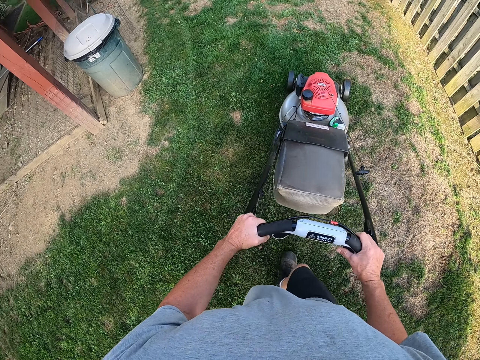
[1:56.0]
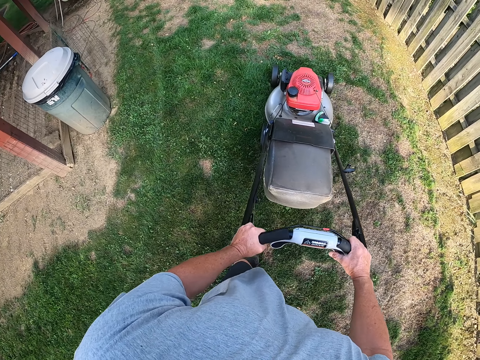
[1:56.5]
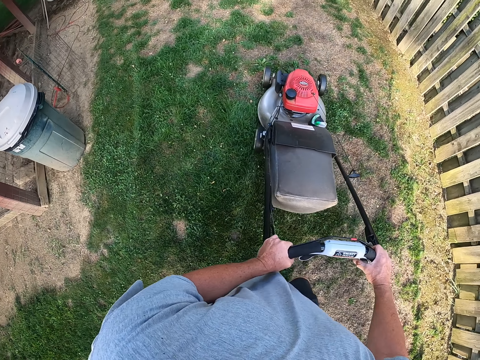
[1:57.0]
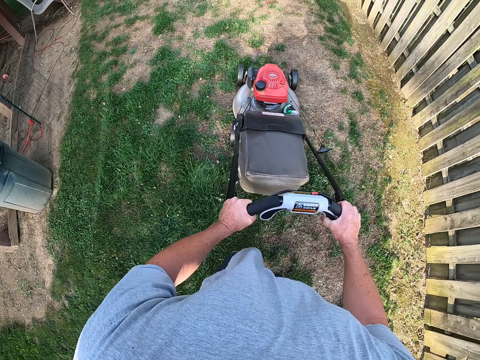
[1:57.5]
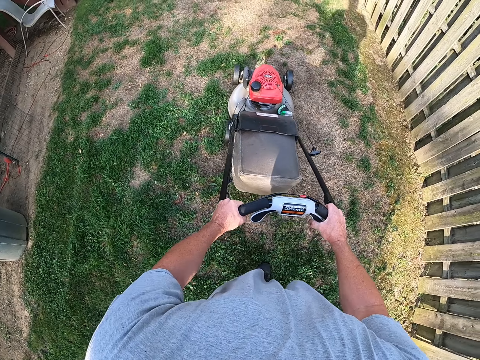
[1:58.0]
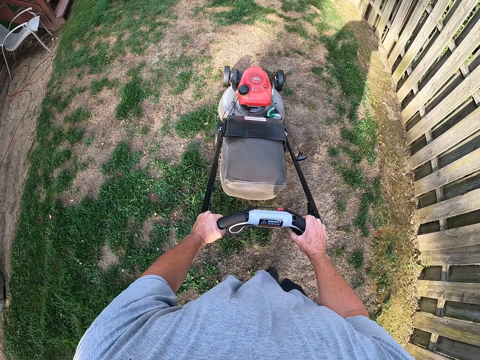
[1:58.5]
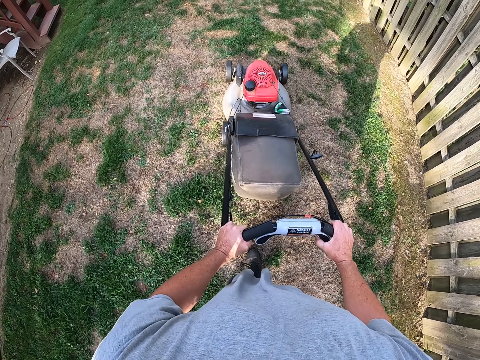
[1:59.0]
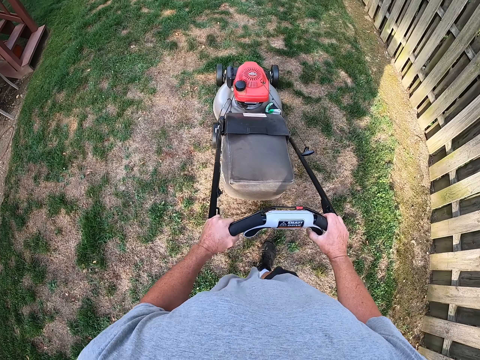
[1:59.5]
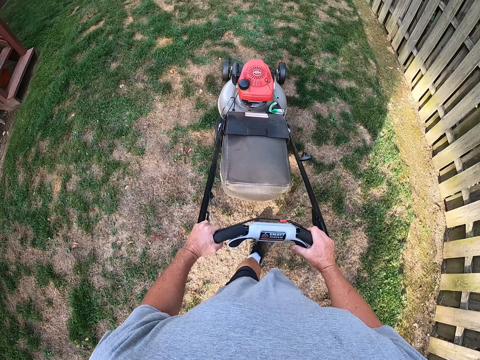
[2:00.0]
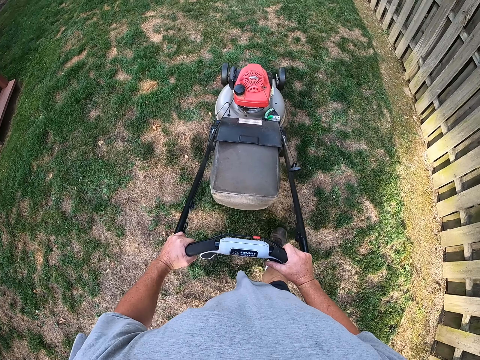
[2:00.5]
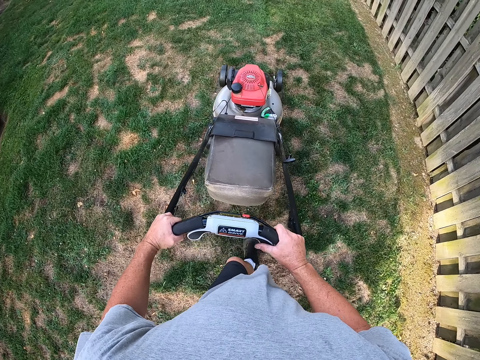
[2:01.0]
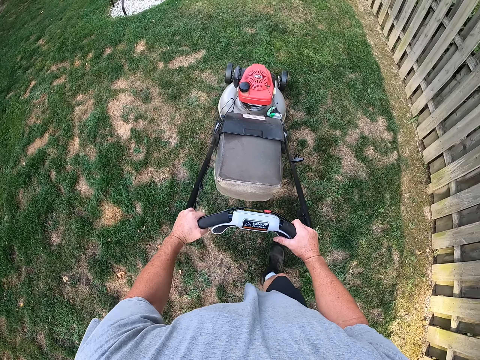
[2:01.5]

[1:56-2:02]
The camera wearer pushes the lawn mower.

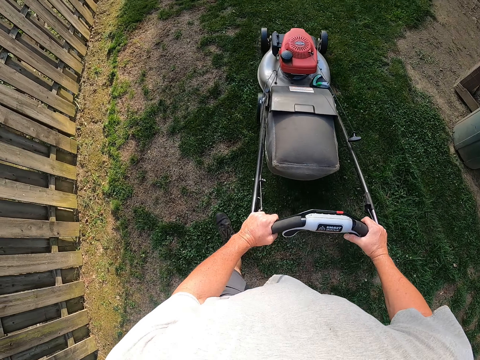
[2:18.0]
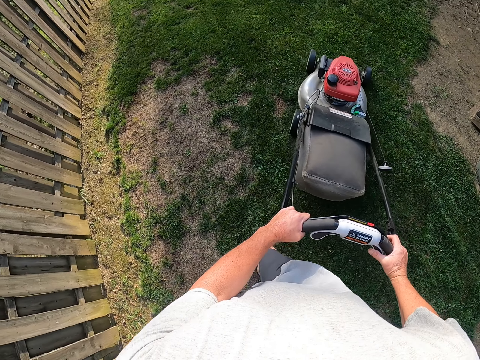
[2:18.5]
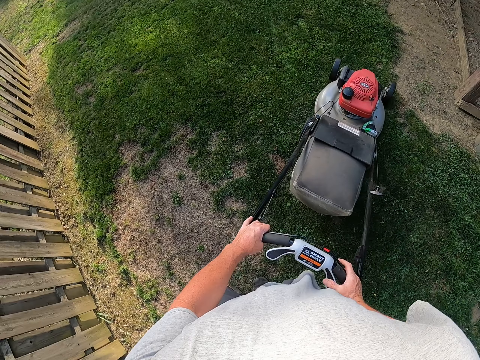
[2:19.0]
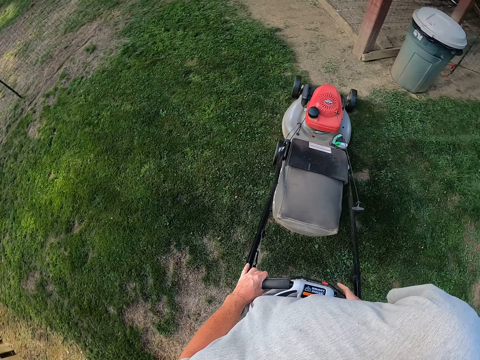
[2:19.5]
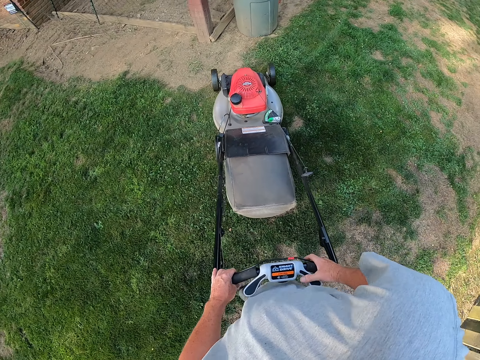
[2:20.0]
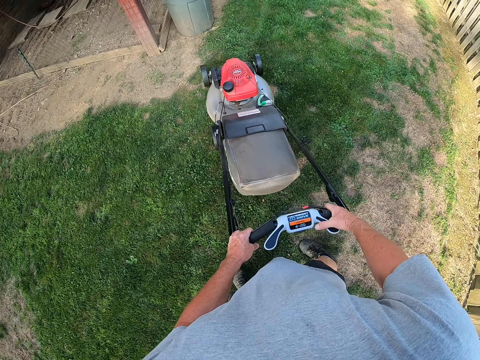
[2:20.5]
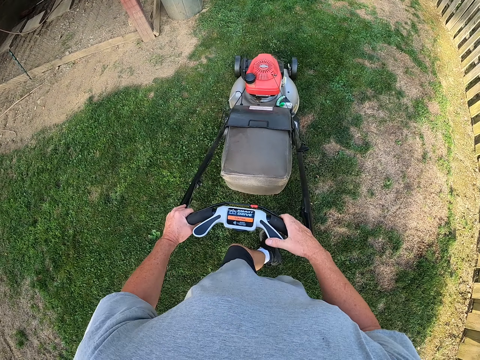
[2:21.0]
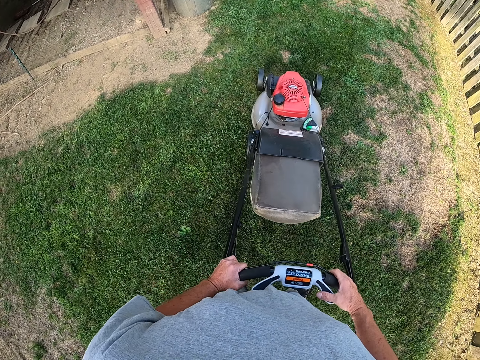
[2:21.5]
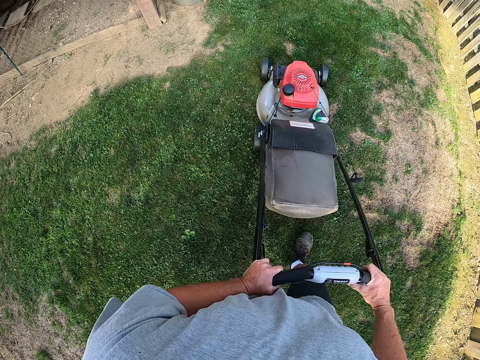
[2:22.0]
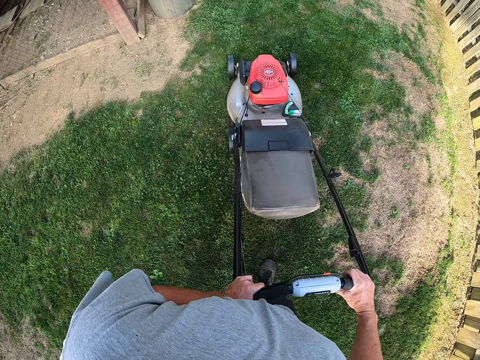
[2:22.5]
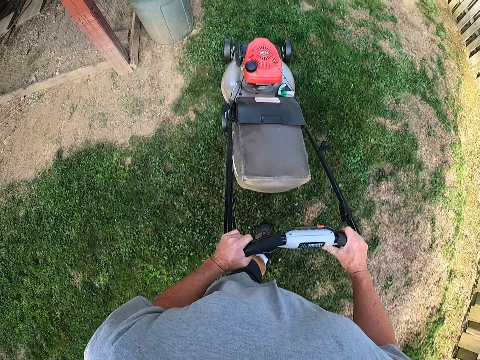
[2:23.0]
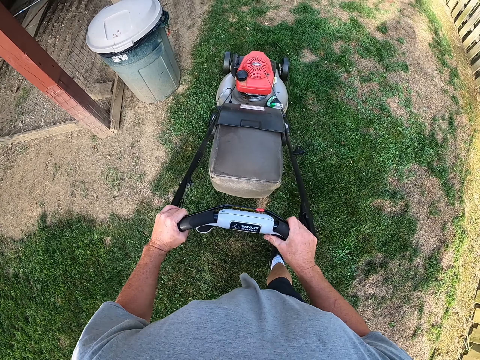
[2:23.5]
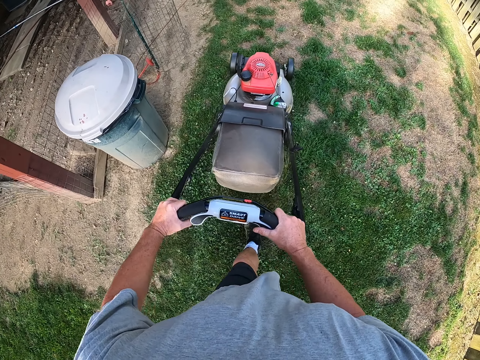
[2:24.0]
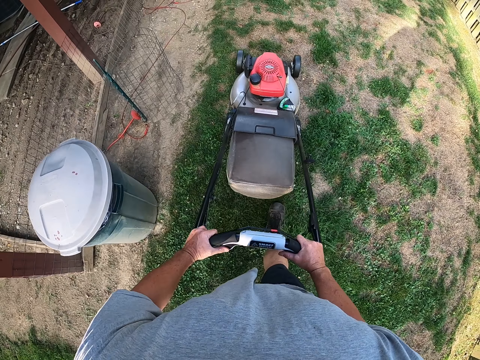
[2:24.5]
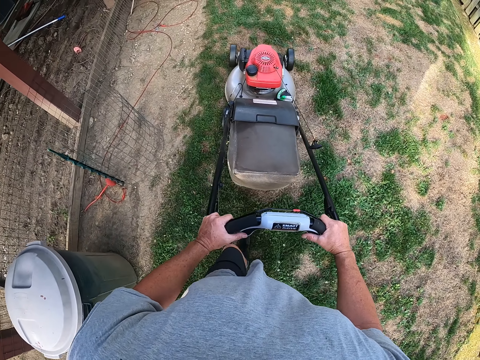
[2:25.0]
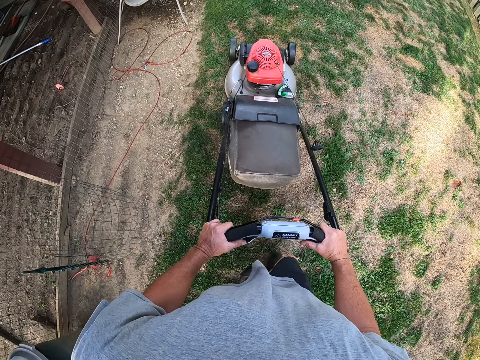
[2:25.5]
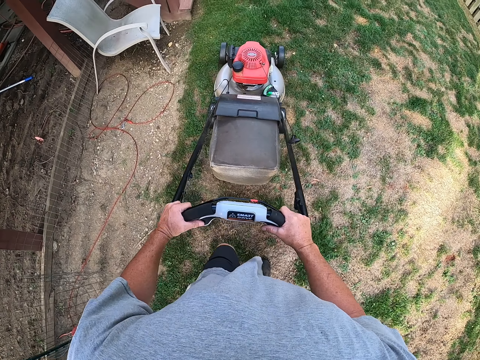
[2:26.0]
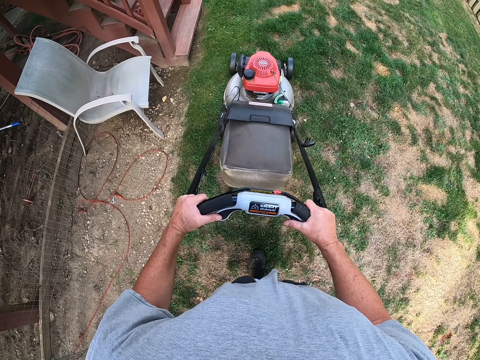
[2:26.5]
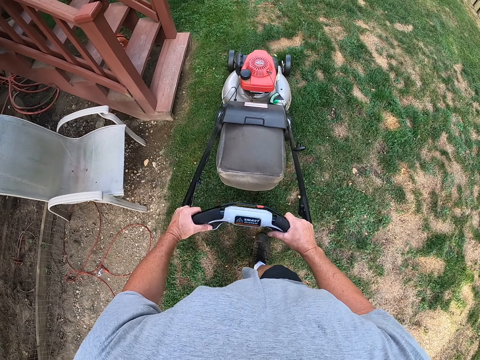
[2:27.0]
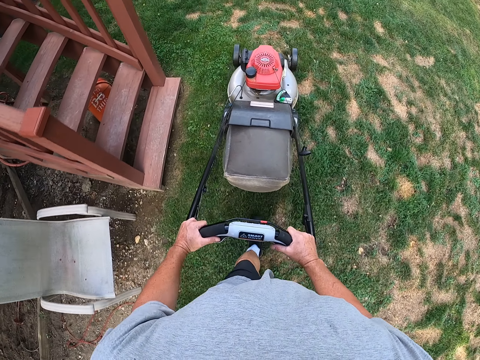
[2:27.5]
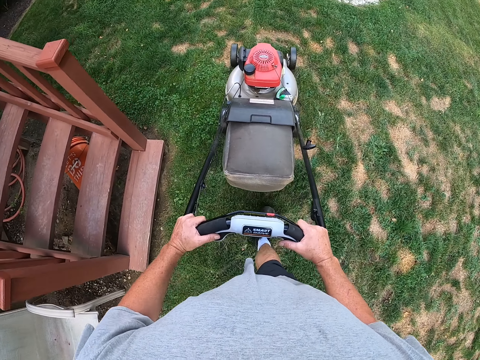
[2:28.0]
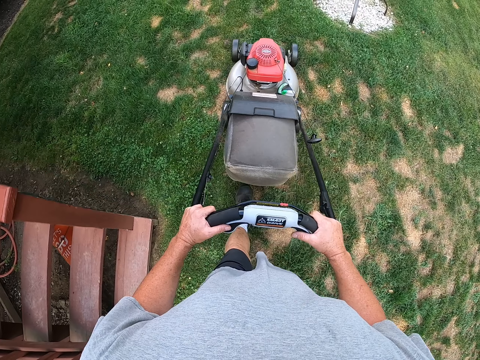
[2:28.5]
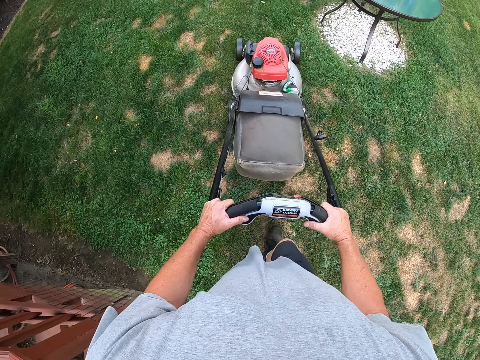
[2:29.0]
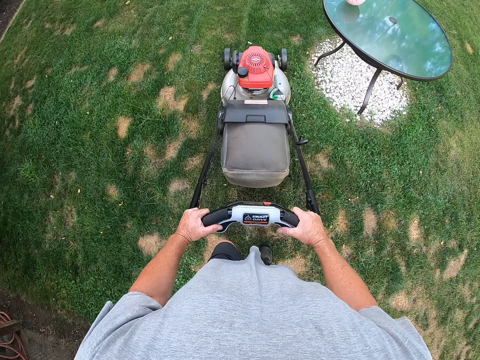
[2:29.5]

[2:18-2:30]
The camera wearer turns the lawn mower. They pull back the lawn mower. They push the lawn mower.

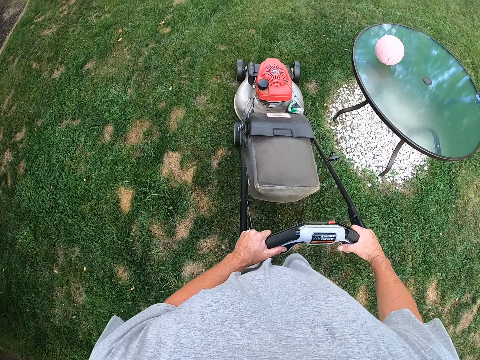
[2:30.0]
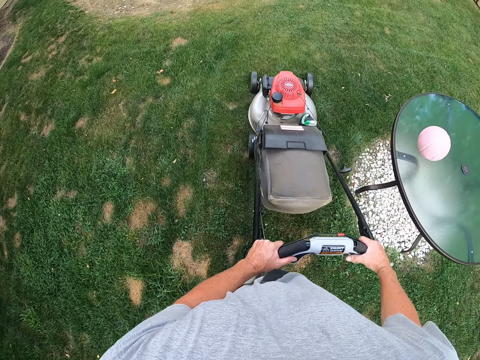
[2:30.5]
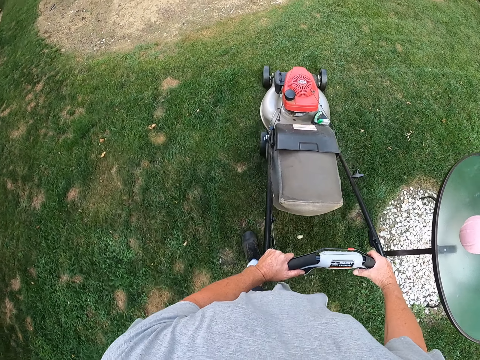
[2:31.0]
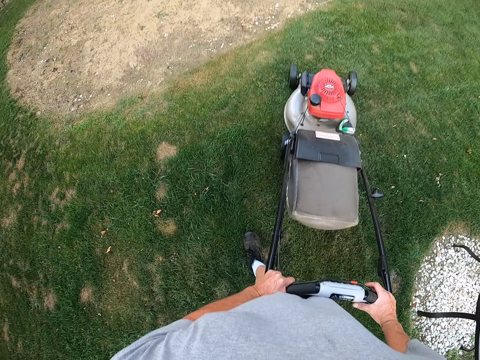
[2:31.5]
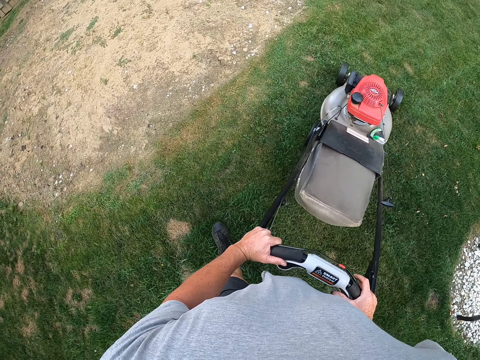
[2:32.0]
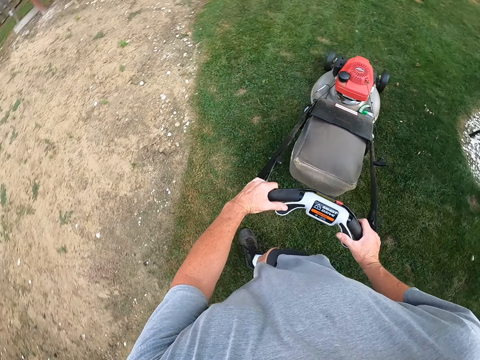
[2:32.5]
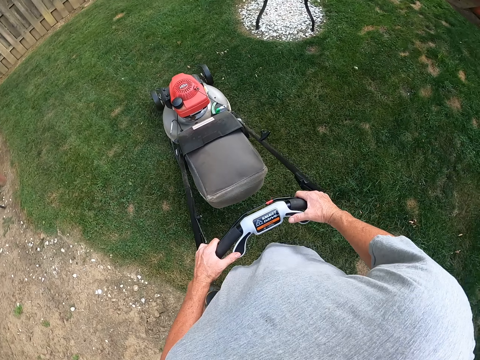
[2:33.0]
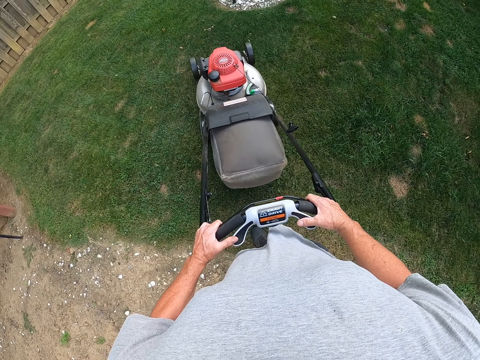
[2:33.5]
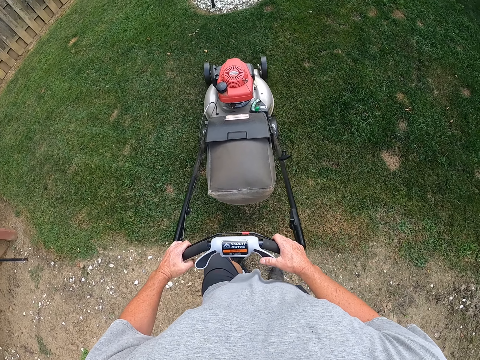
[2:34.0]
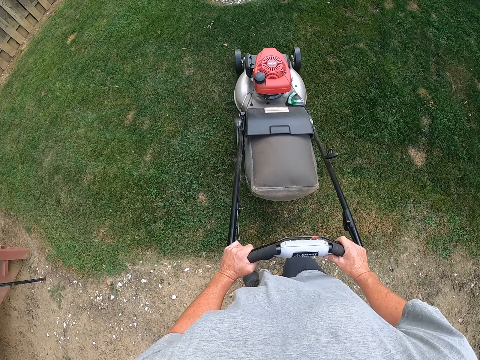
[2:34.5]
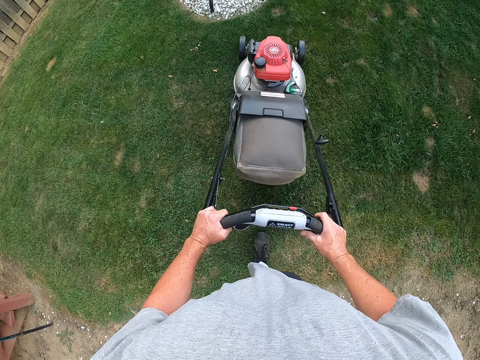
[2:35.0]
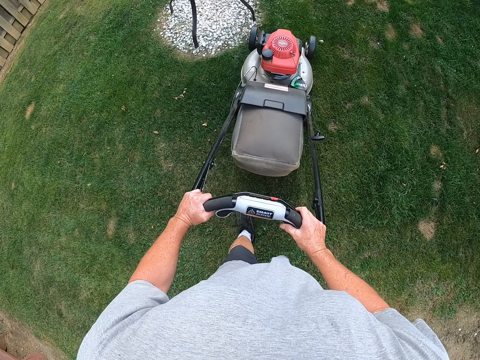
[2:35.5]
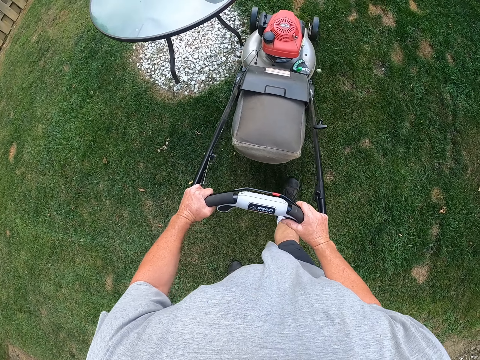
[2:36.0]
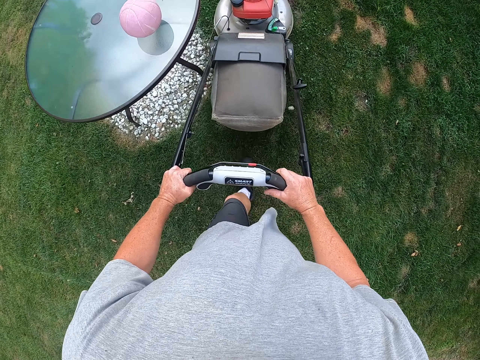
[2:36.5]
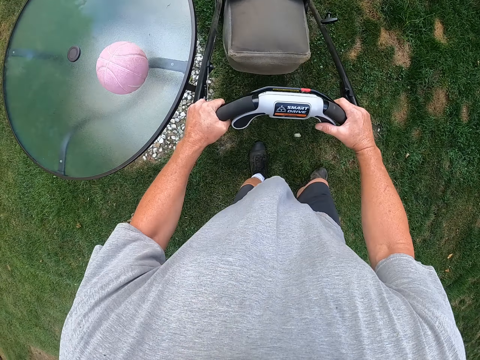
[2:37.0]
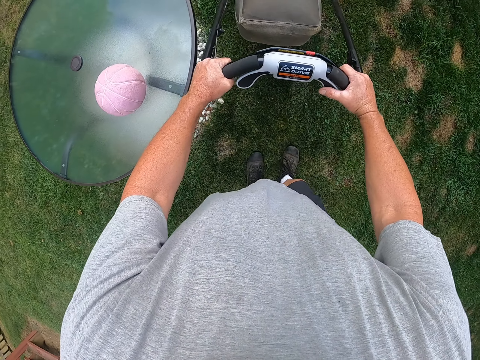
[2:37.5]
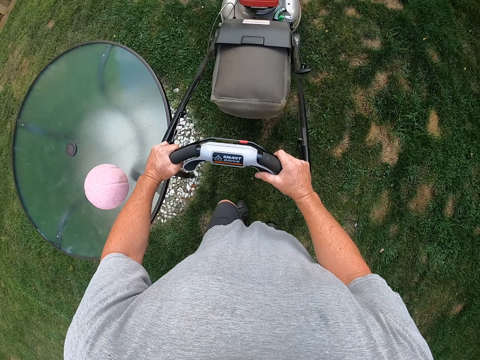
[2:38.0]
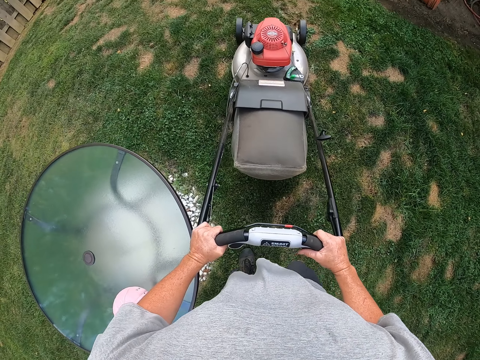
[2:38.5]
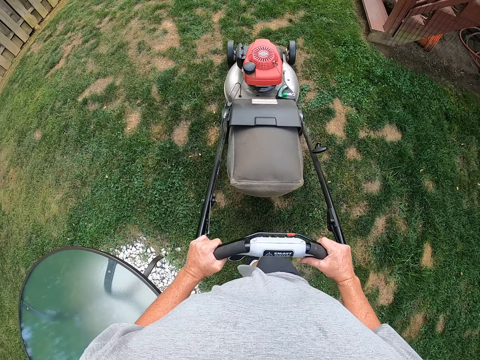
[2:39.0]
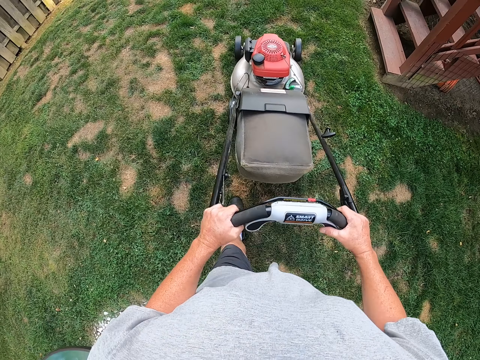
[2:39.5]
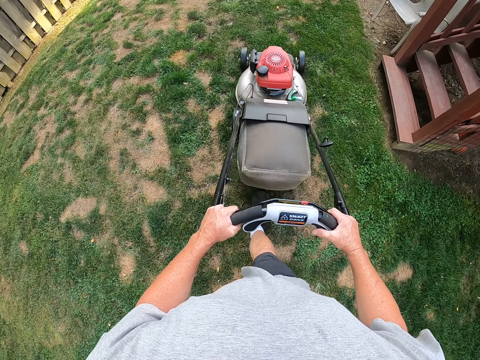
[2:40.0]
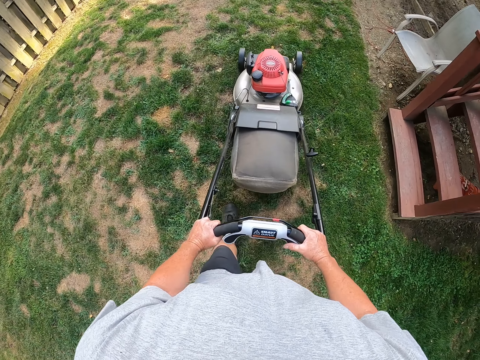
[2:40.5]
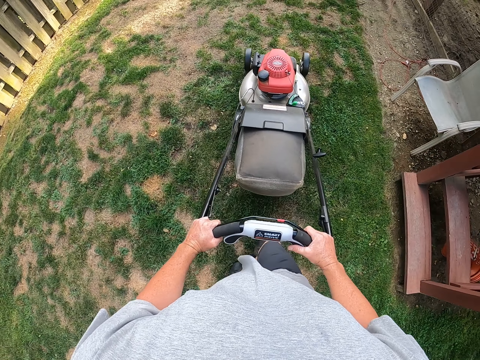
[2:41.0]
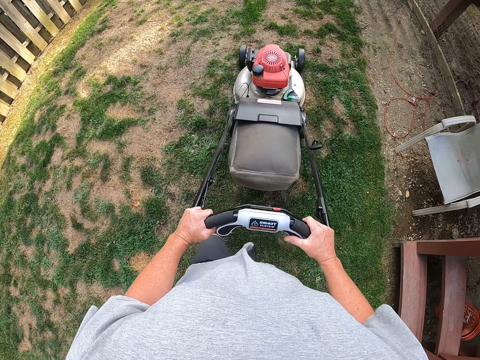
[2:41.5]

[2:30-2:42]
The camera wearer pulls back the lawn mower and pushes the lawn mower.
